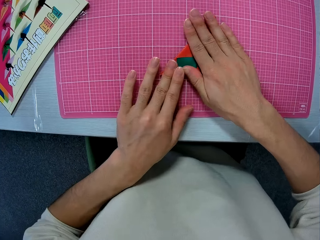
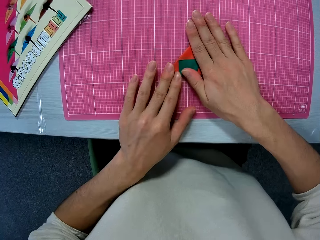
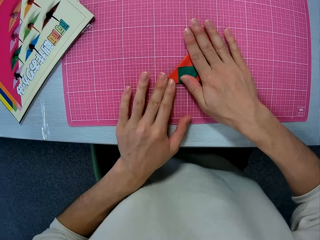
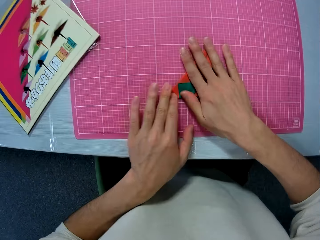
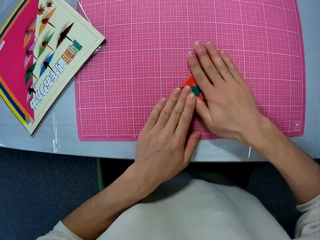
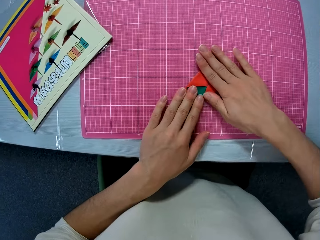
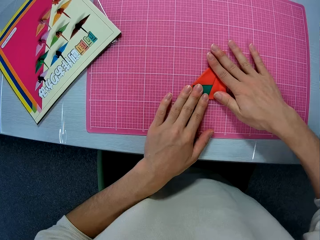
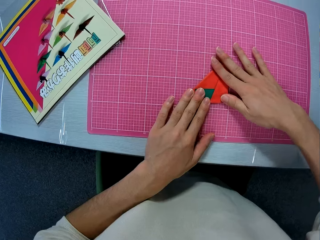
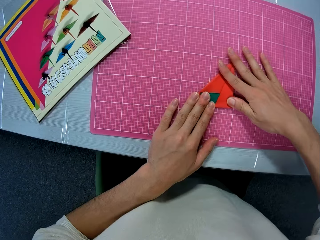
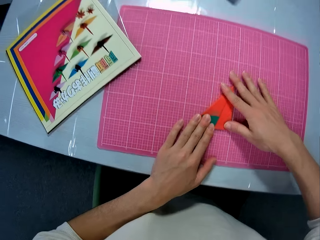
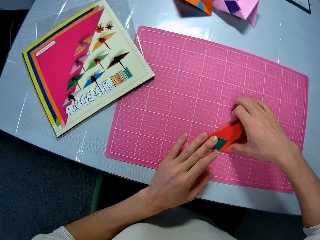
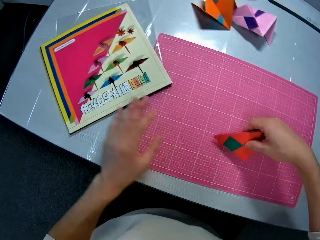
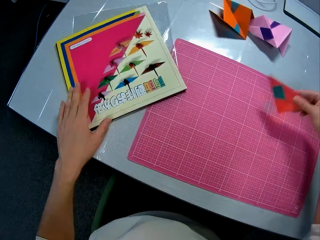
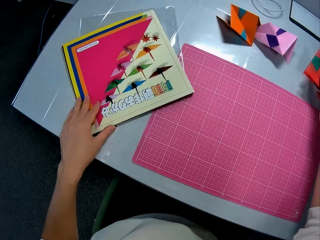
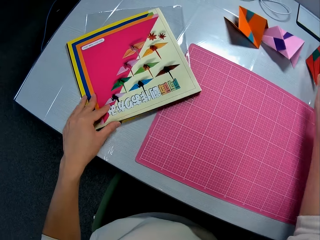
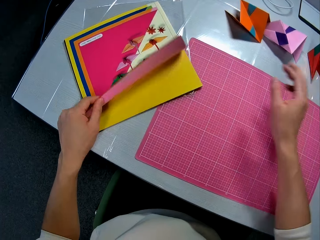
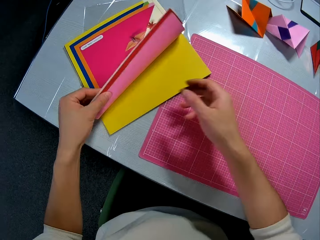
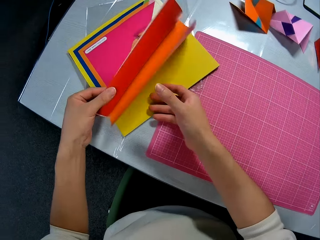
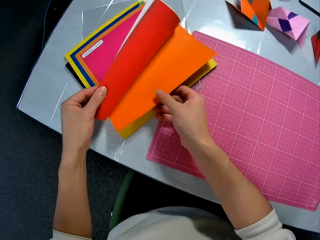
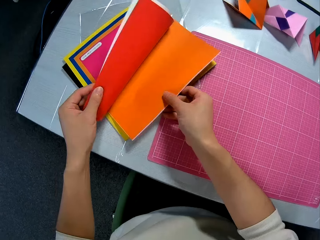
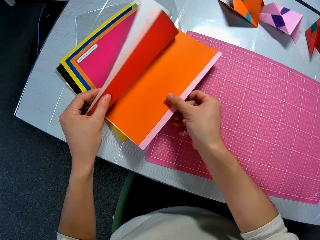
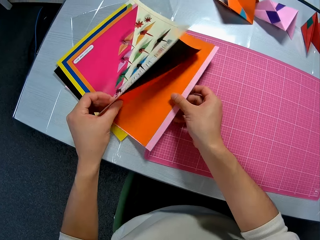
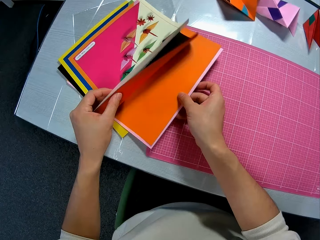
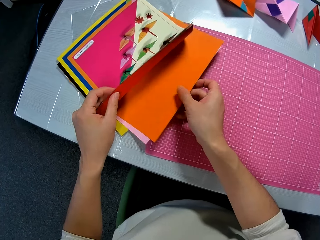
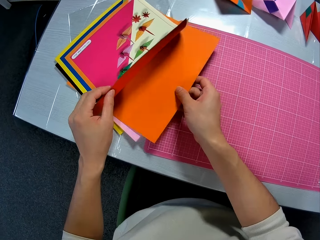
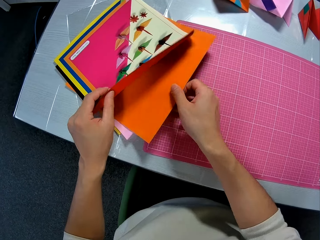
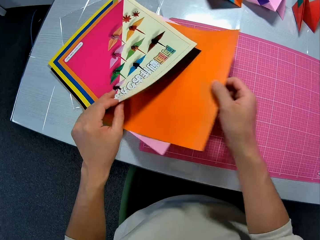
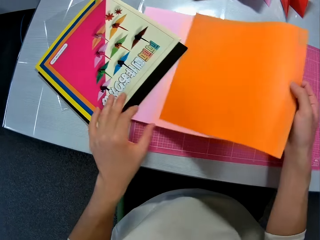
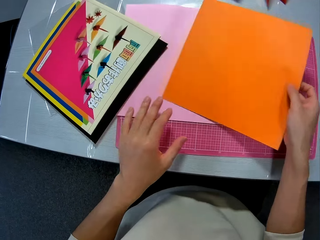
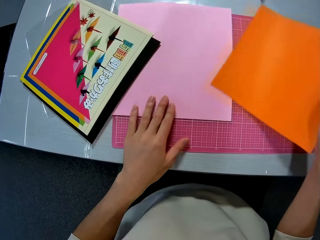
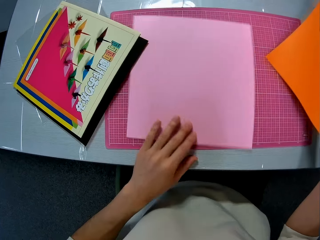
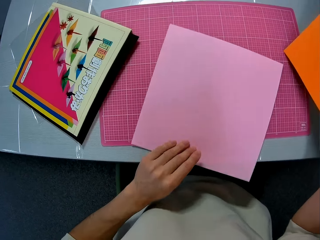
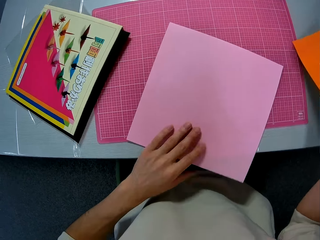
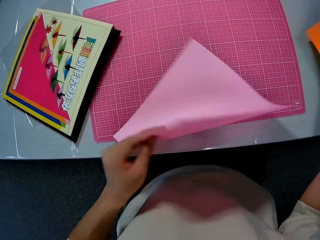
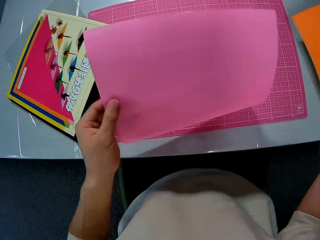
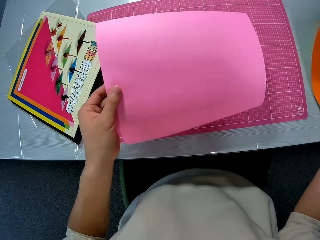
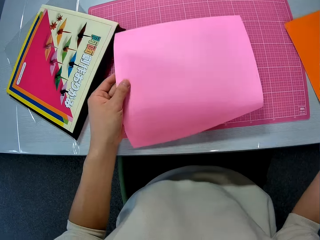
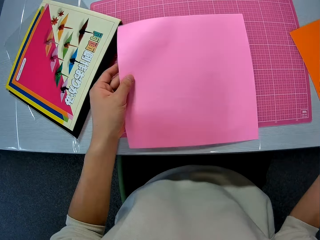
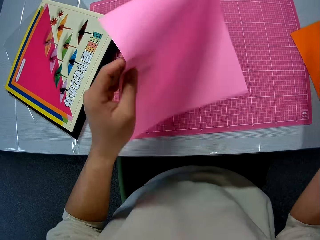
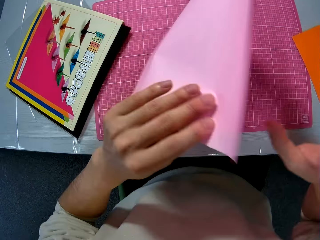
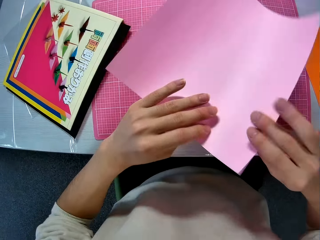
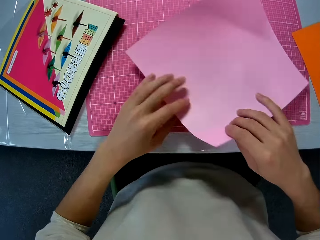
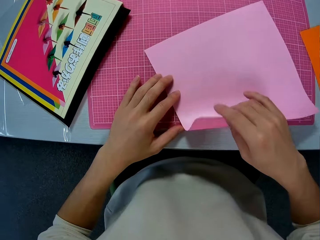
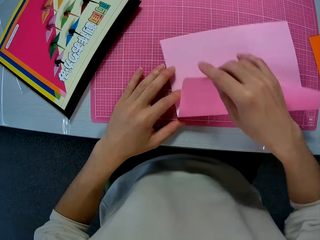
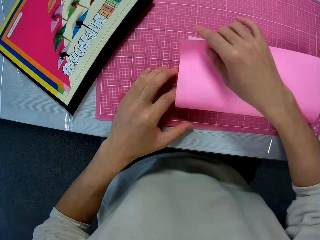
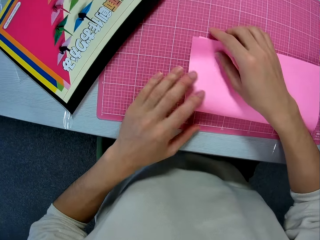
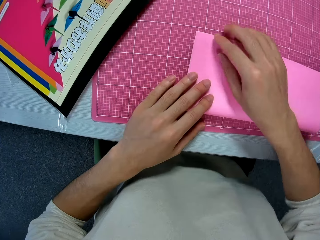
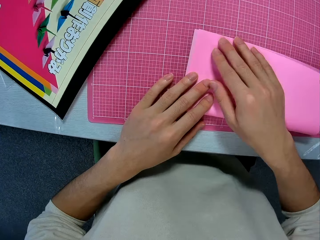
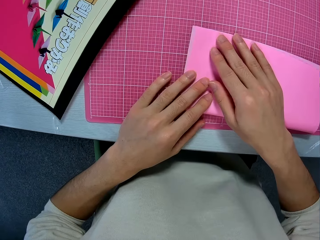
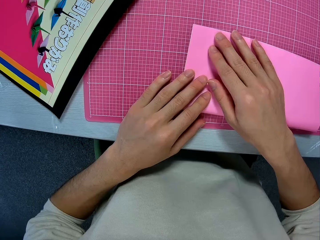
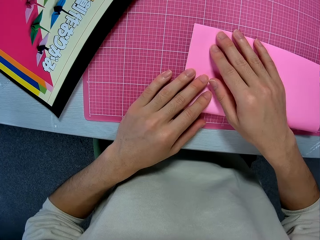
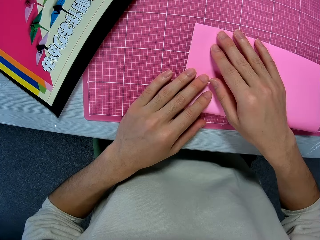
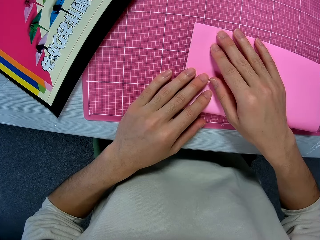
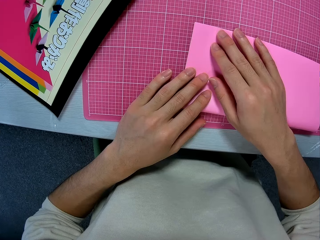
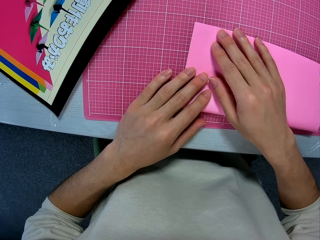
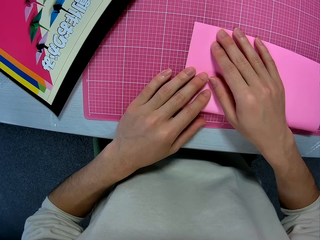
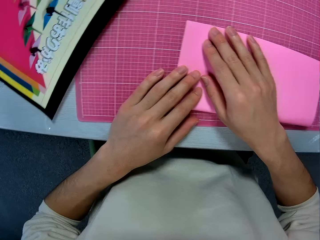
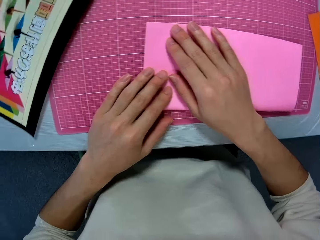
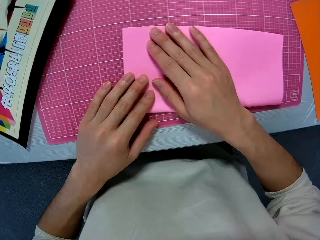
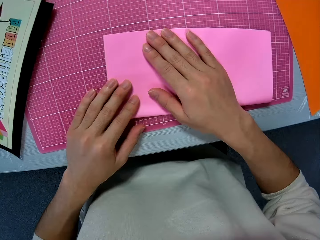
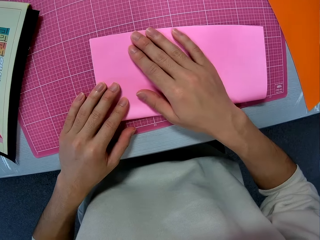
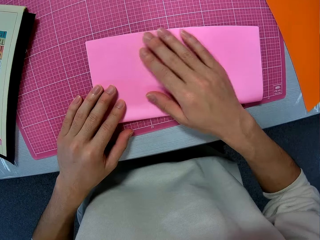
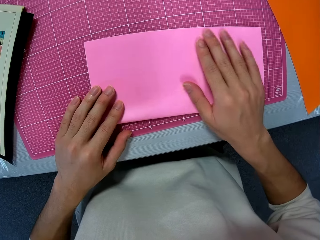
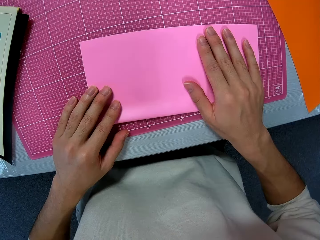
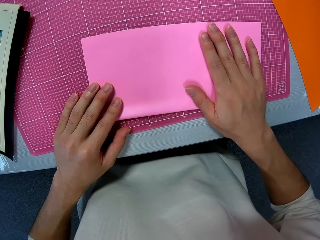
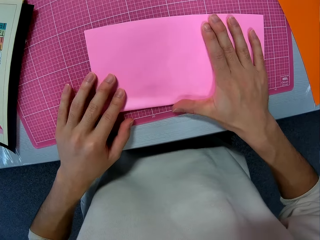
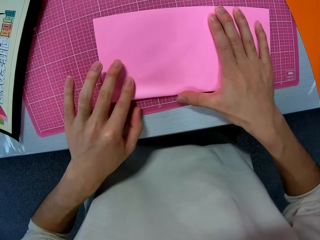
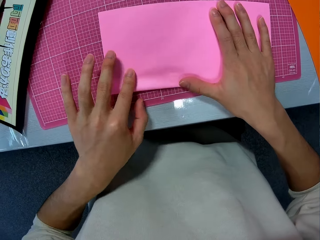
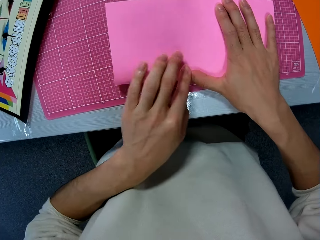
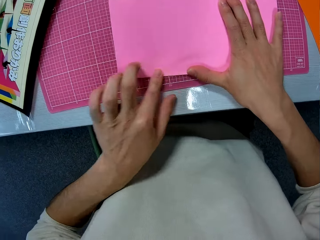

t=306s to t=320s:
The camera wearer moves the folded craft sheet on the table. He opens the pack of the craft sheet on the table. He takes out some of the craft sheets in the pack. He puts away the orange paper. He picks up the craft sheet from the table with his left hand. He drops the craft sheet in his right hand on the table. He folds the craft sheet on the table with his hands.

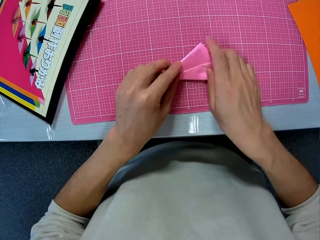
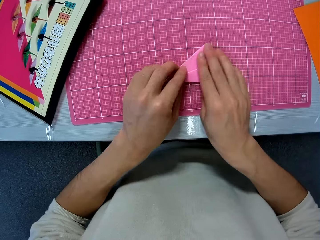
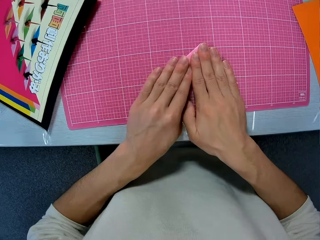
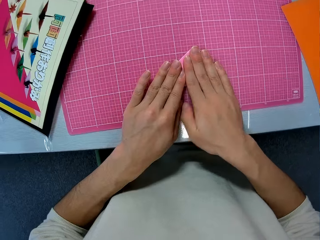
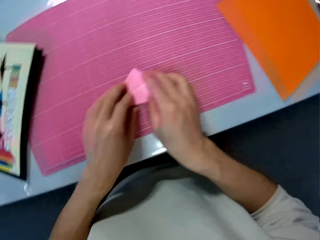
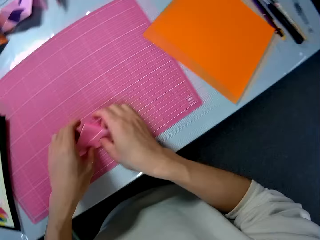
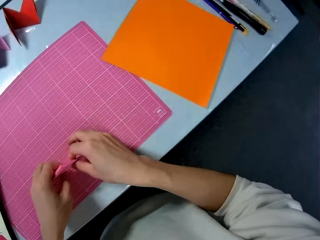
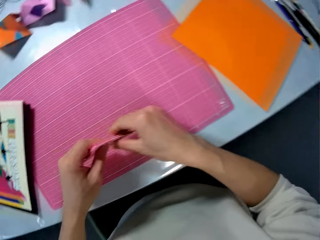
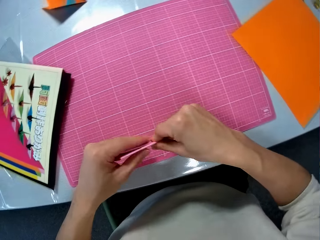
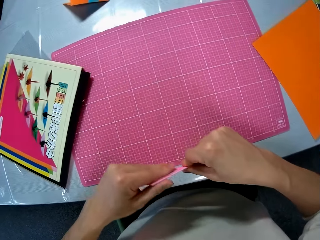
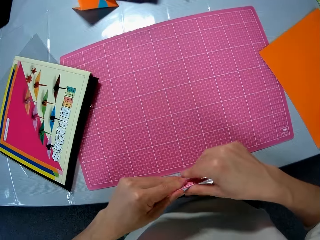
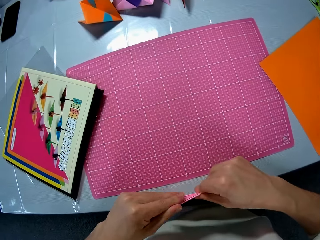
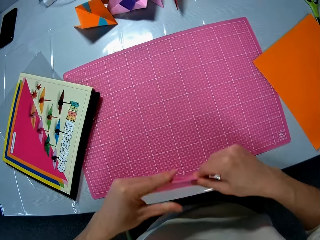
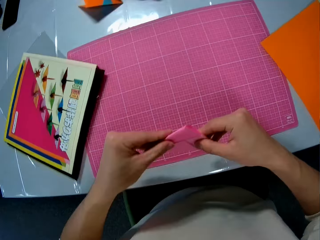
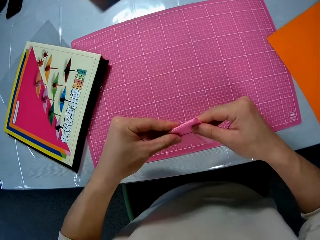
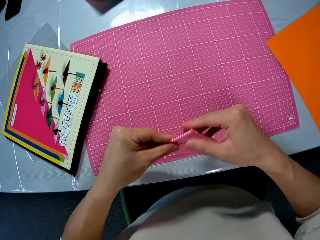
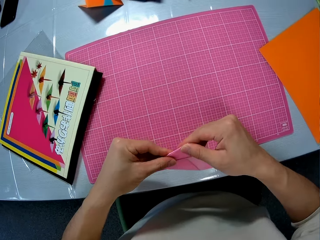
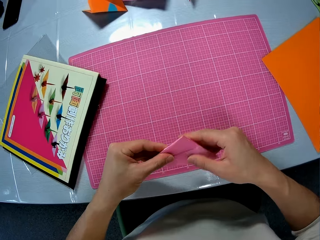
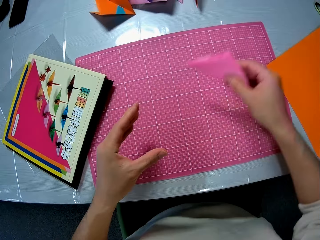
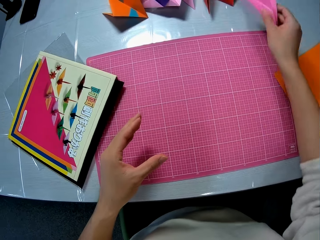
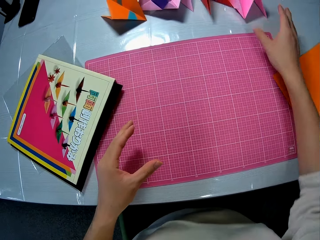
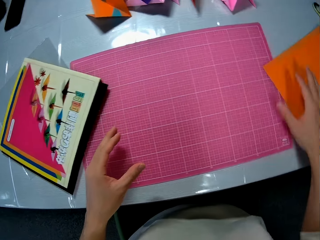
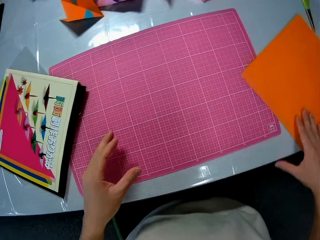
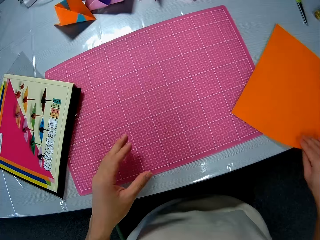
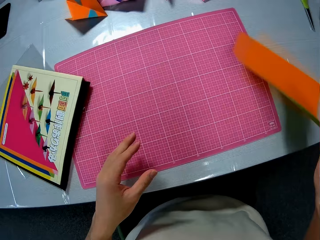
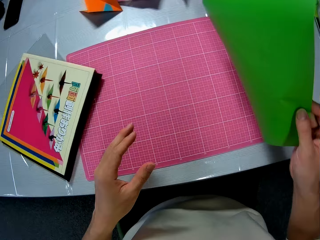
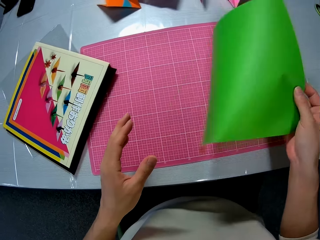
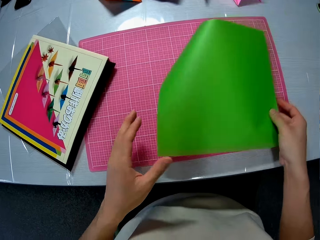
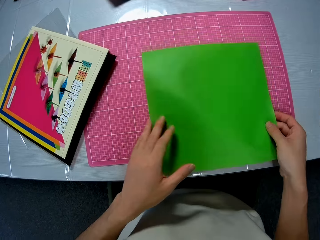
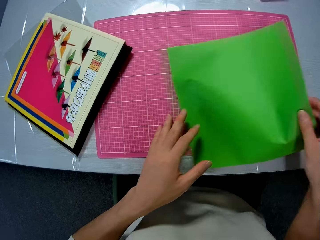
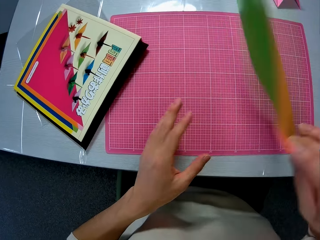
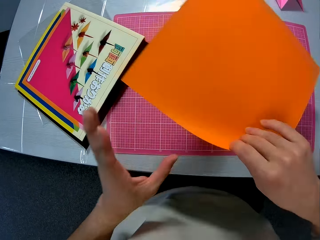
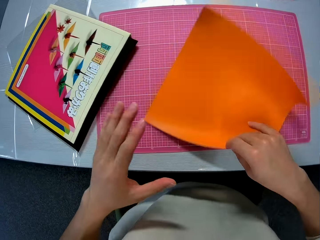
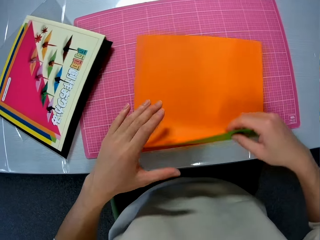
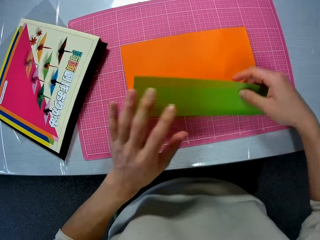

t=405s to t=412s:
The camera wearer picks up the folded craft sheet on the table. He drops the folded craft sheet on the table. He picks up the craft sheet from the table. He flips the craft sheet. He folds the craft sheet on the table with his hands.
